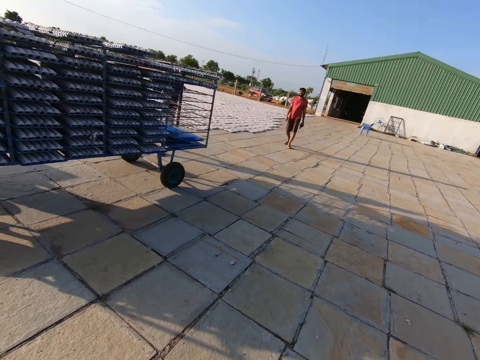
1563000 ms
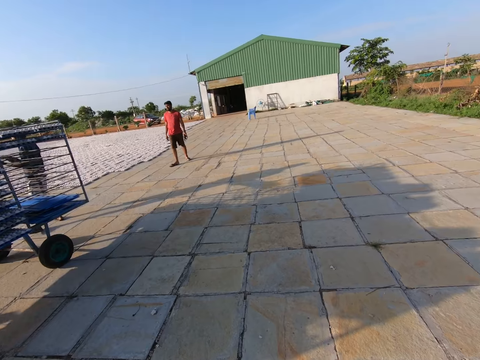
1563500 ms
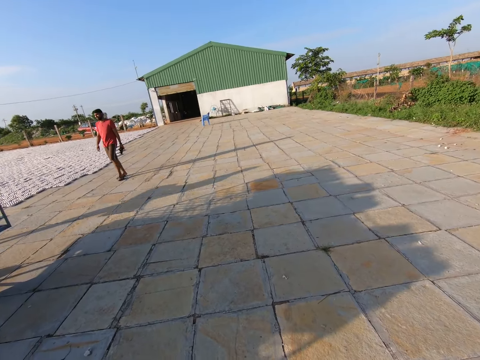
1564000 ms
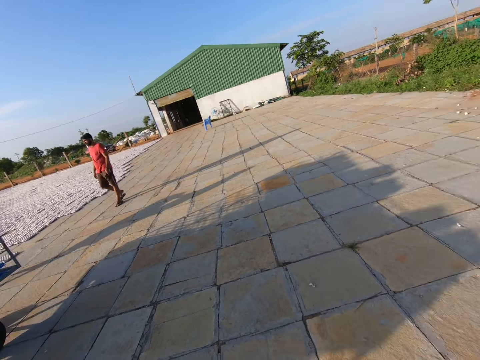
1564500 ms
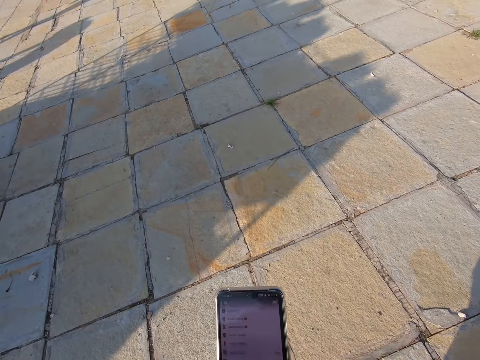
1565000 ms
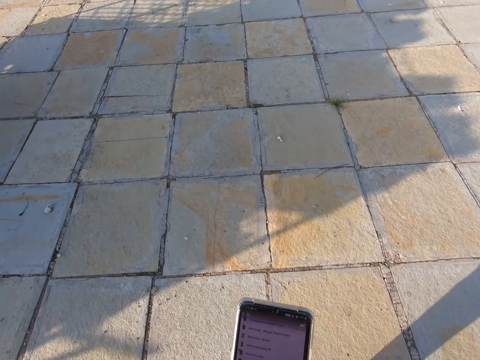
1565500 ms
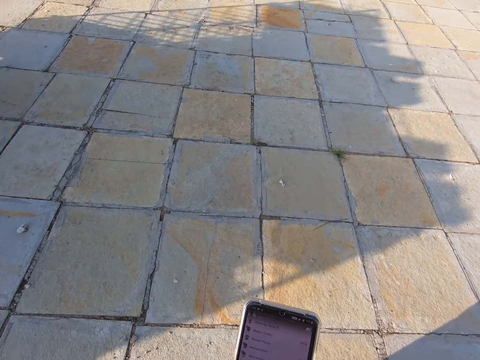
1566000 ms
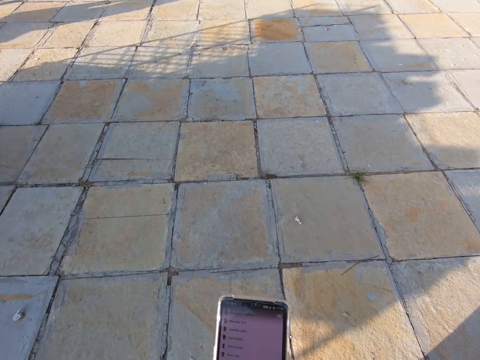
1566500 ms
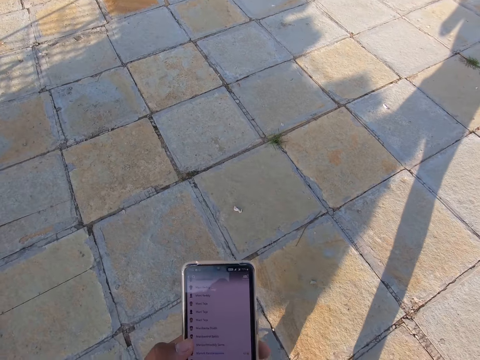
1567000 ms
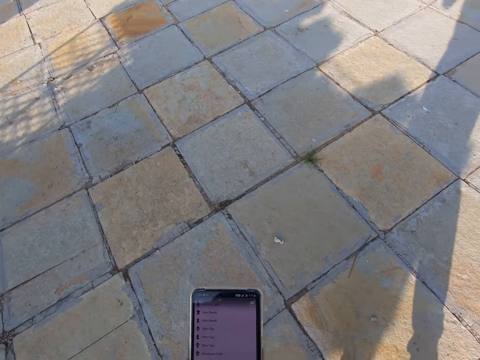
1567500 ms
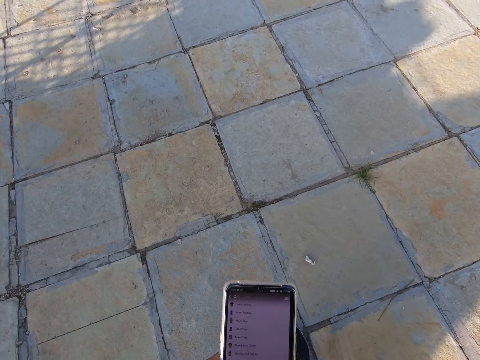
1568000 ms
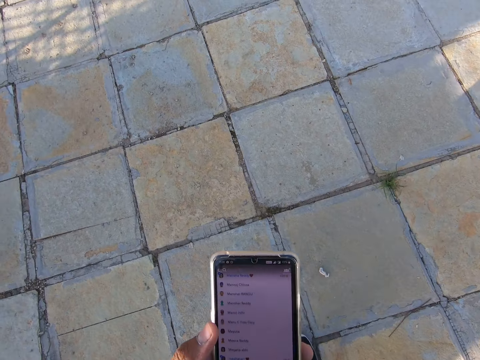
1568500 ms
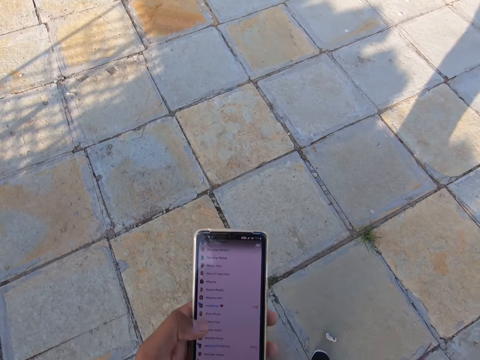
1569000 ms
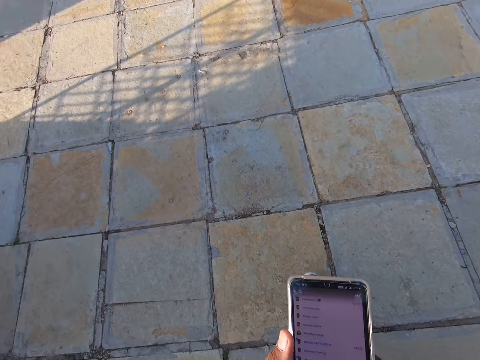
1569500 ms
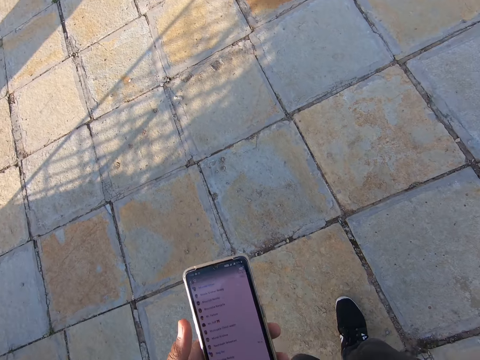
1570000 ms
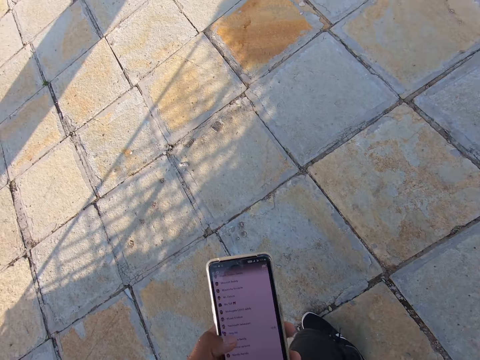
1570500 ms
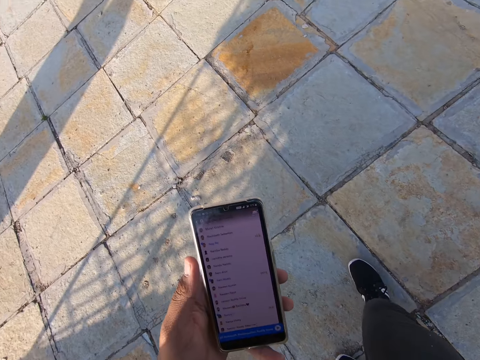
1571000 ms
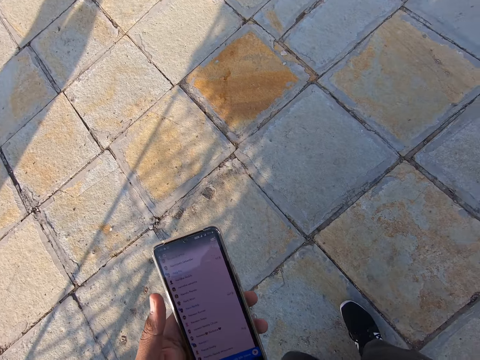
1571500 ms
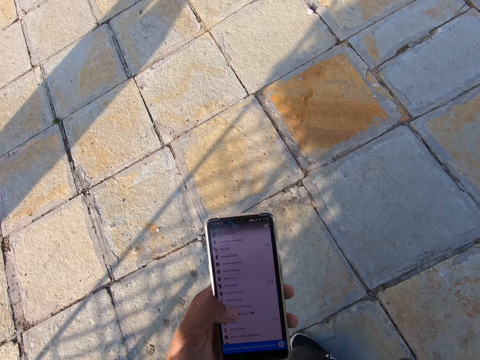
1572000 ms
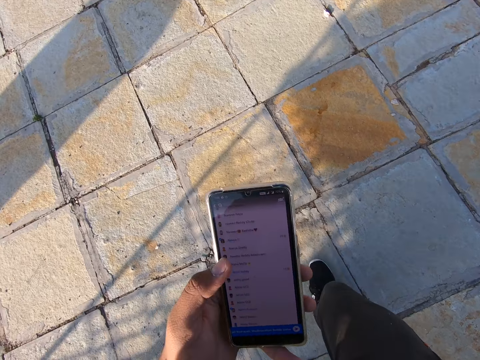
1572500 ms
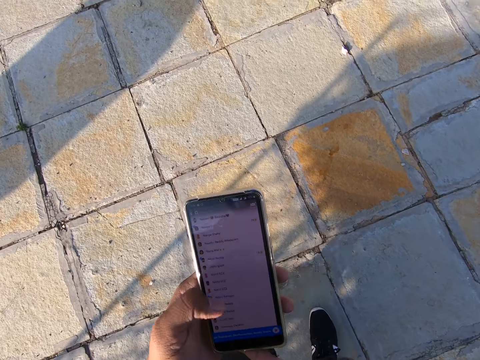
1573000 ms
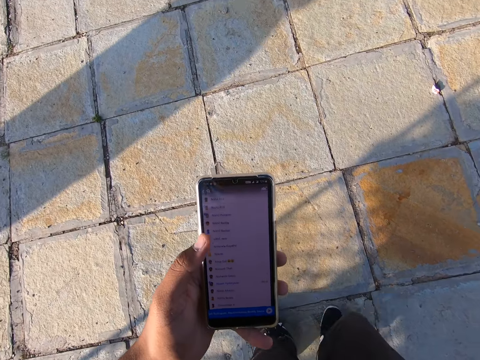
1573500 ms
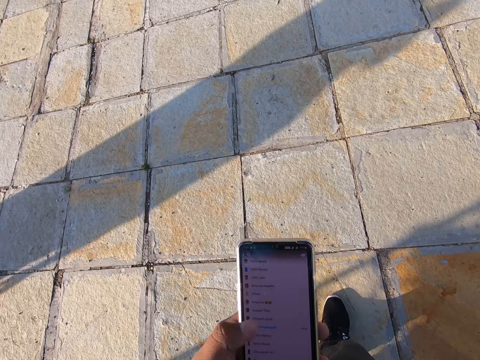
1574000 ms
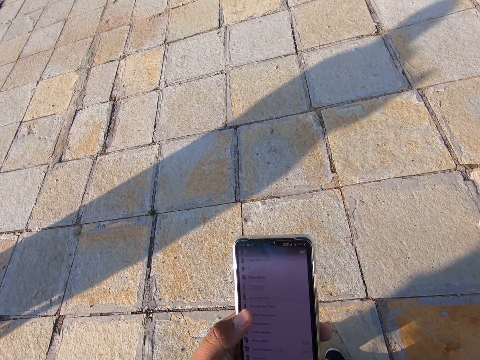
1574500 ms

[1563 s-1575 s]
The camera wearer pulls the trolley with his right hand. He operates the phone with his left hand. He walks around.

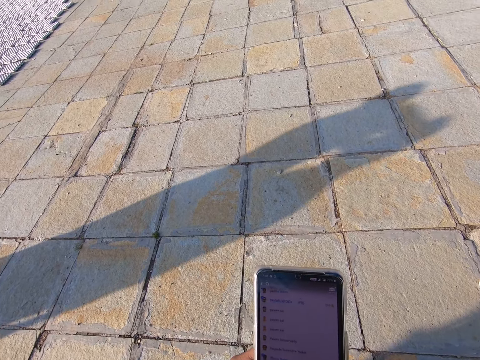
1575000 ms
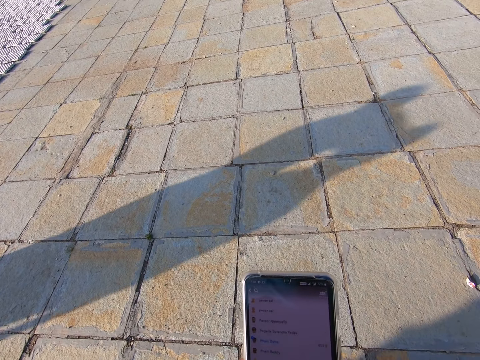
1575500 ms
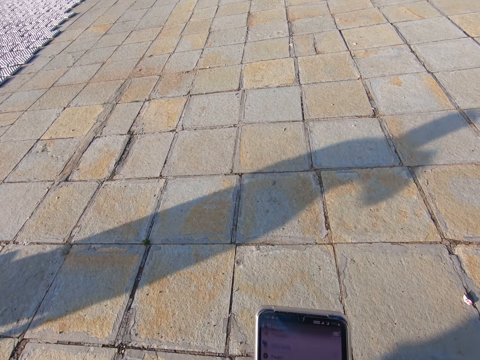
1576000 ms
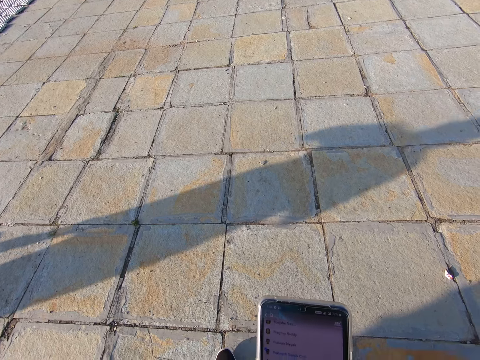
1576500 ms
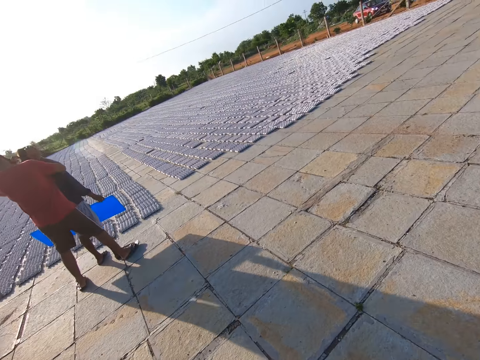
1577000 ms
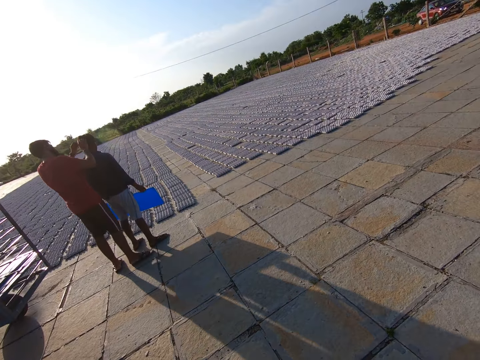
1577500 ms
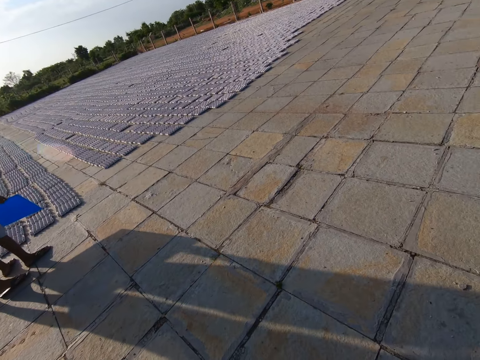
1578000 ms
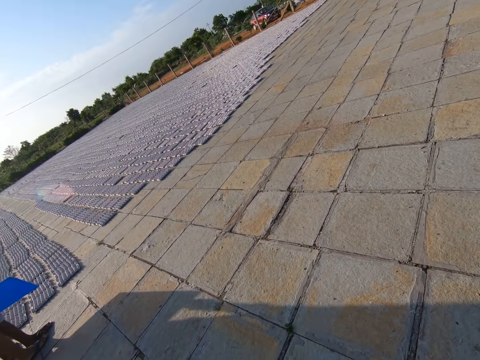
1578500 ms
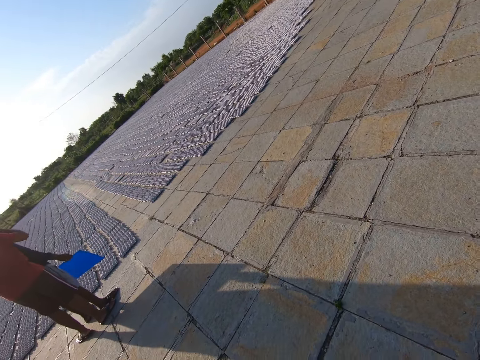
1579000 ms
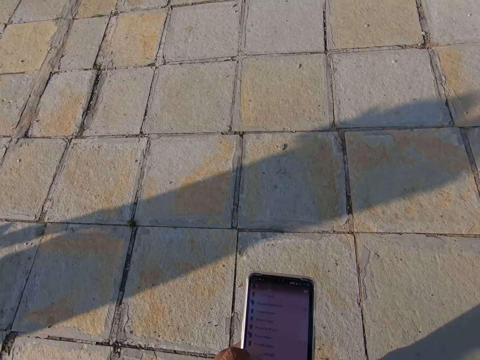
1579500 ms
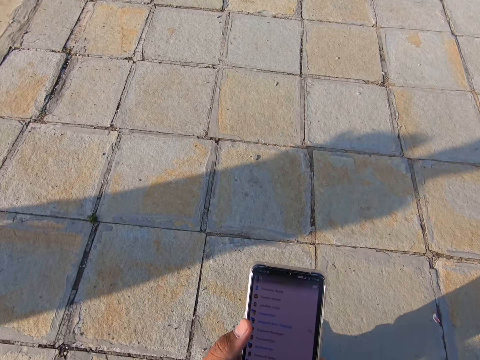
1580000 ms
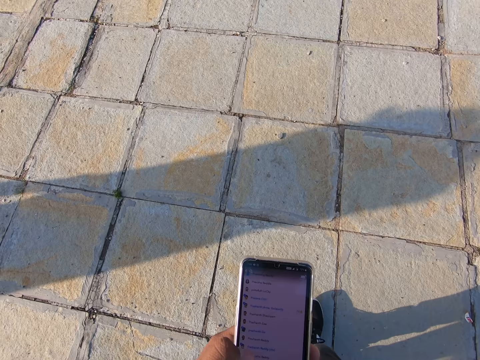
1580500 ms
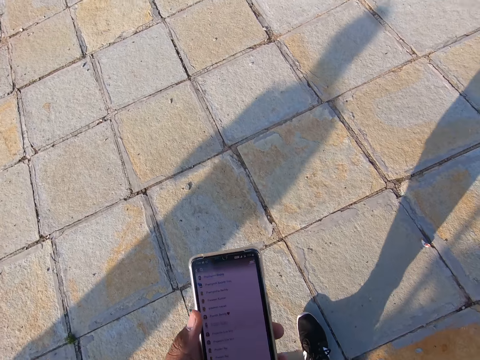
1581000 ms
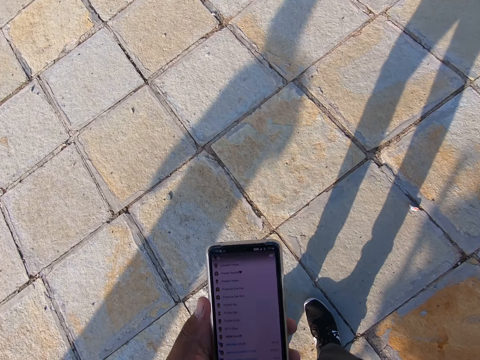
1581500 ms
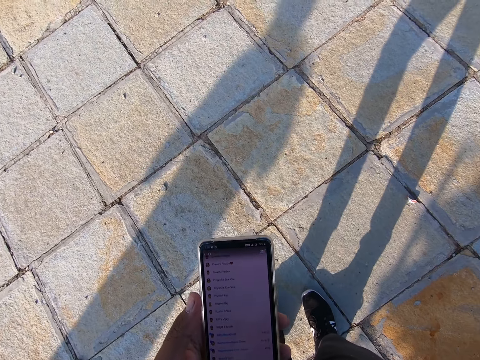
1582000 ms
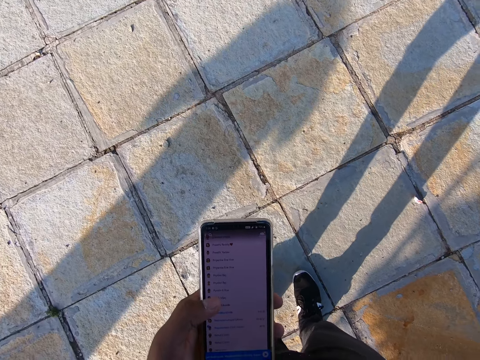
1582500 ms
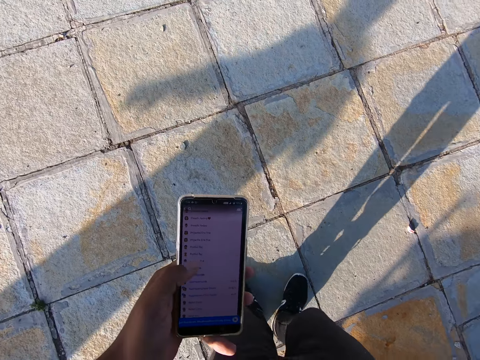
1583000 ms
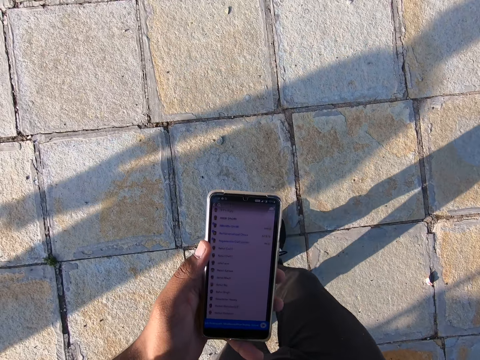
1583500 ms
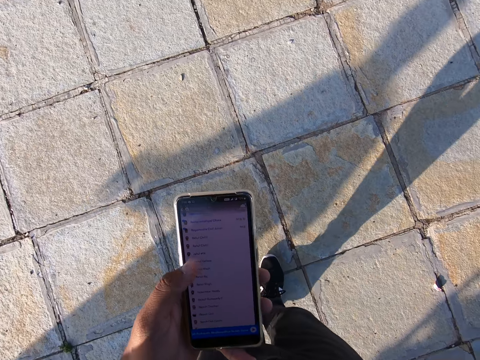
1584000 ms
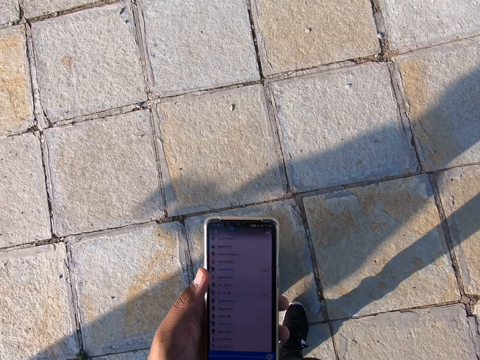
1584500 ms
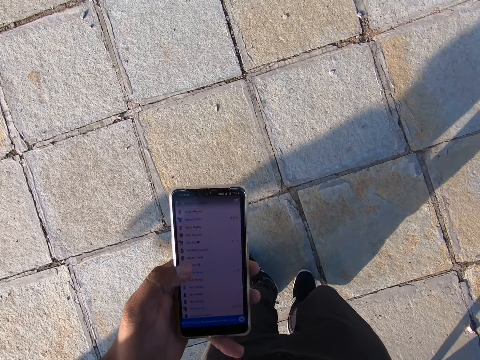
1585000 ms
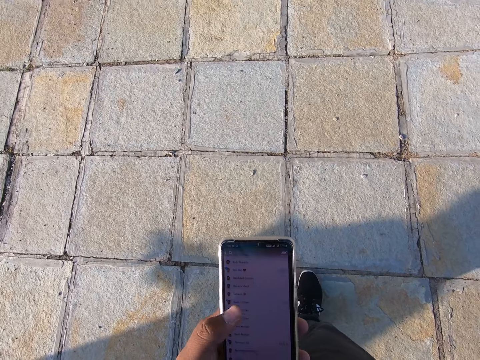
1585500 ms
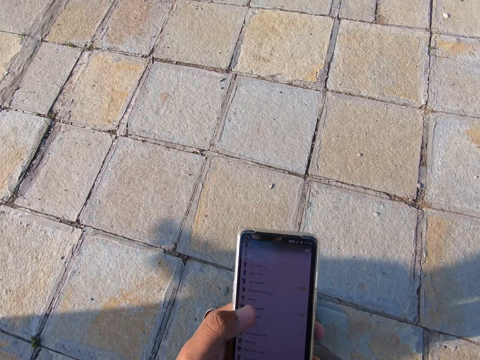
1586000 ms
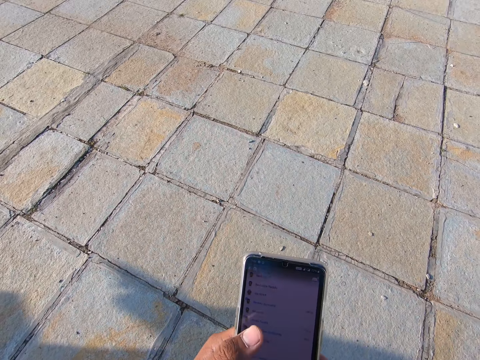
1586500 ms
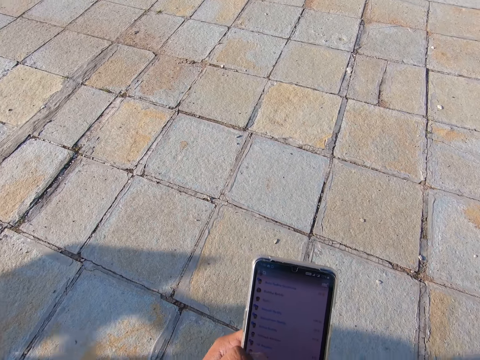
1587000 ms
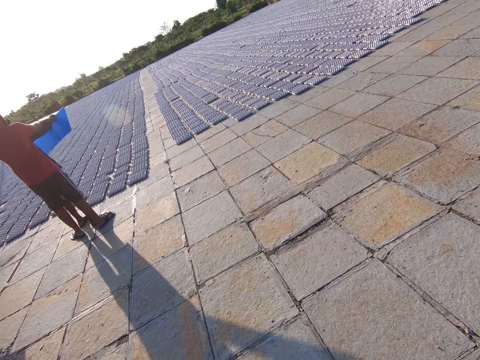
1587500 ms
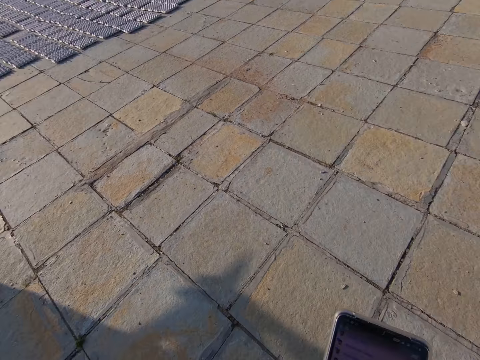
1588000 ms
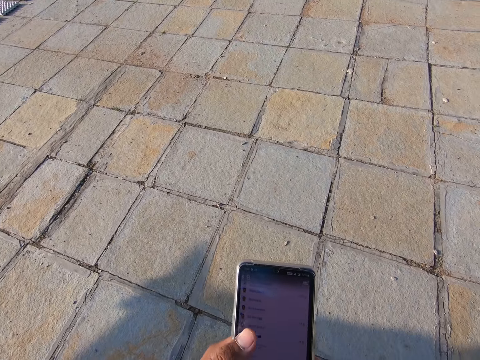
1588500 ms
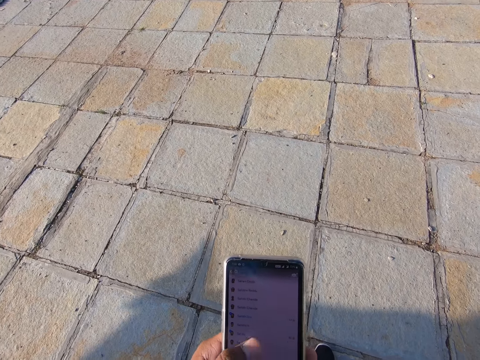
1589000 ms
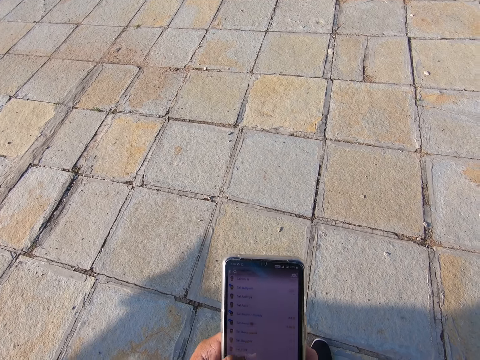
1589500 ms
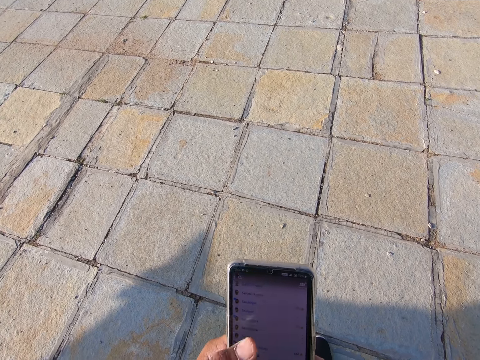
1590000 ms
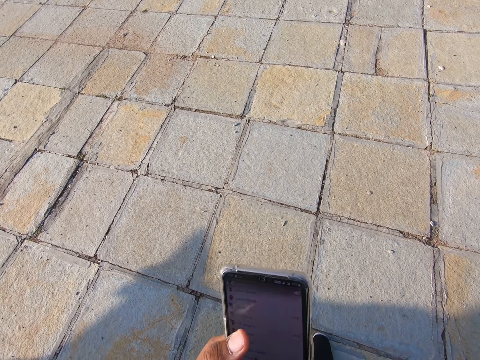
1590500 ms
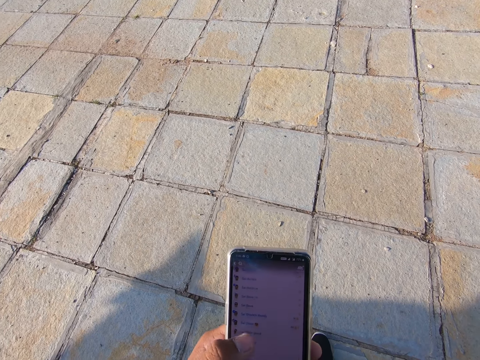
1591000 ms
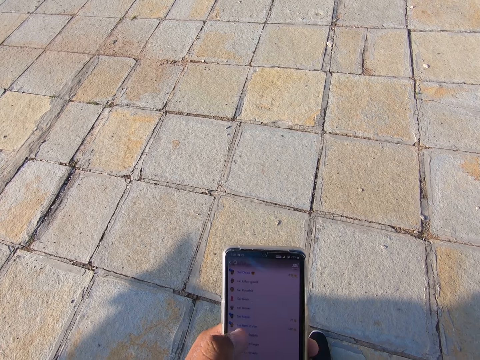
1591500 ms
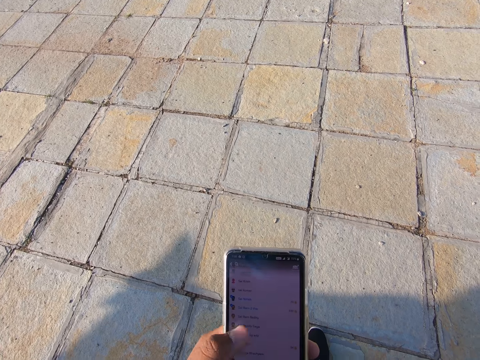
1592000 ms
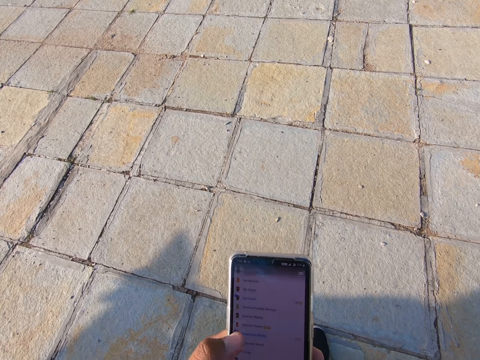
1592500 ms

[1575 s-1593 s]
The camera wearer operates a phone. A man adjusts the camera on another man's head with both hands. The camera wearer looks around and operates the phone. The first man adjusts the trolley with both hands. The camera wearer looks around and operates the phone.
